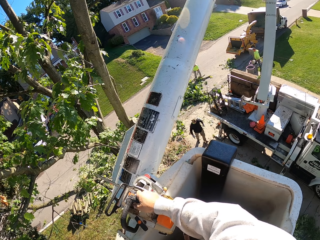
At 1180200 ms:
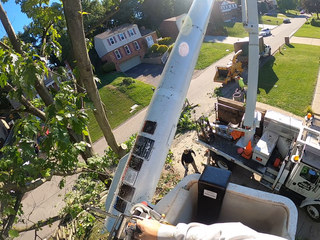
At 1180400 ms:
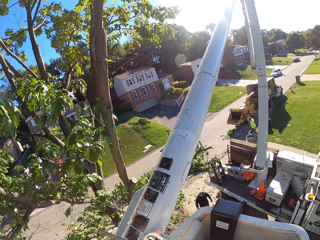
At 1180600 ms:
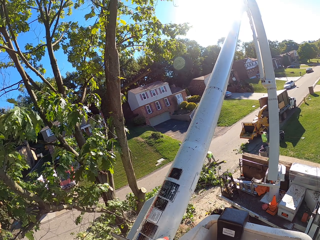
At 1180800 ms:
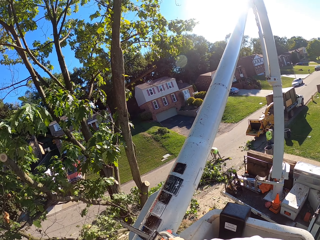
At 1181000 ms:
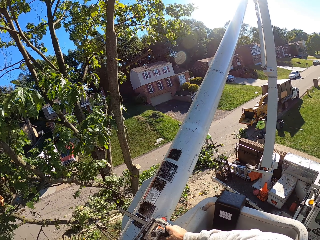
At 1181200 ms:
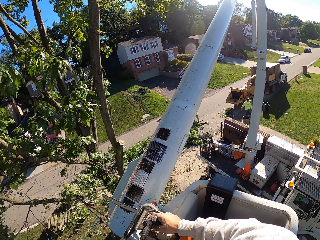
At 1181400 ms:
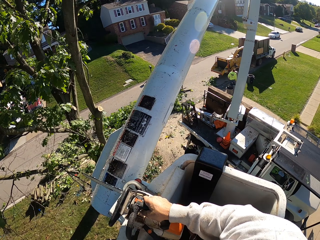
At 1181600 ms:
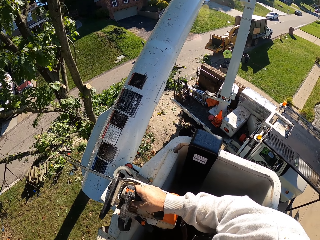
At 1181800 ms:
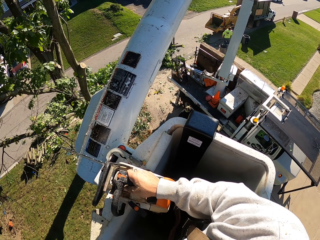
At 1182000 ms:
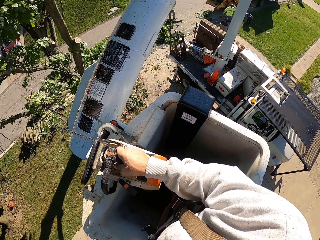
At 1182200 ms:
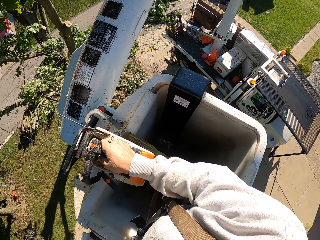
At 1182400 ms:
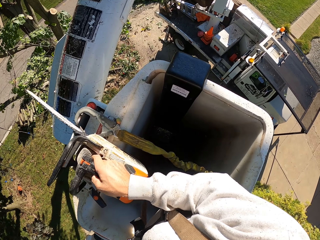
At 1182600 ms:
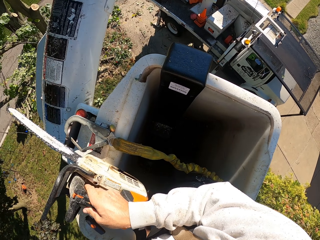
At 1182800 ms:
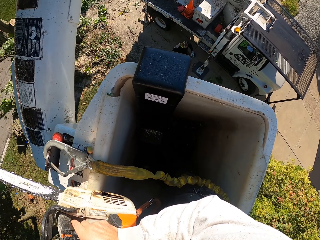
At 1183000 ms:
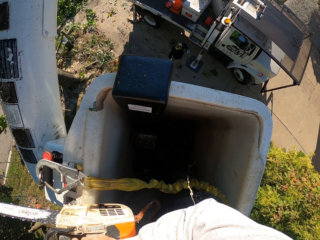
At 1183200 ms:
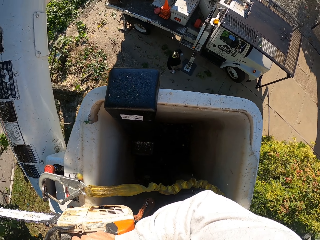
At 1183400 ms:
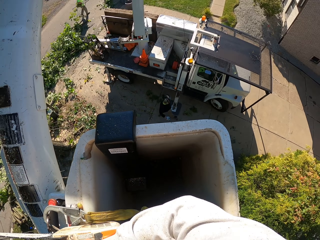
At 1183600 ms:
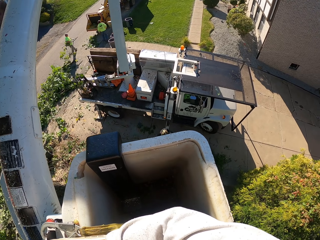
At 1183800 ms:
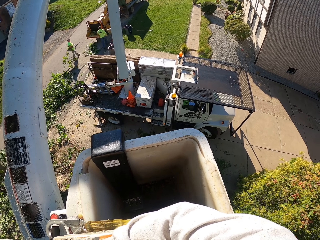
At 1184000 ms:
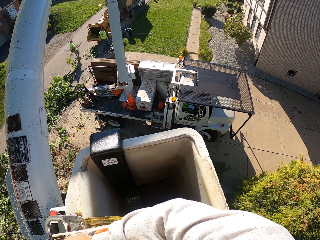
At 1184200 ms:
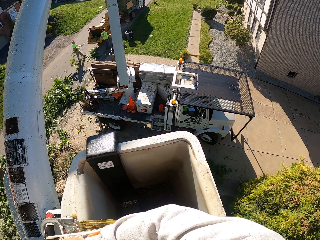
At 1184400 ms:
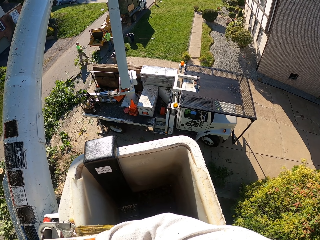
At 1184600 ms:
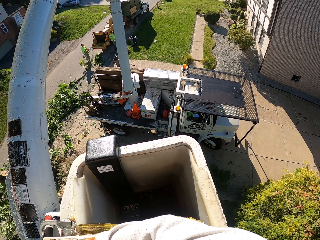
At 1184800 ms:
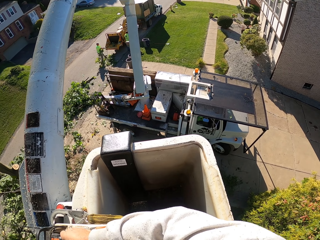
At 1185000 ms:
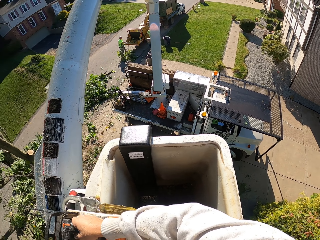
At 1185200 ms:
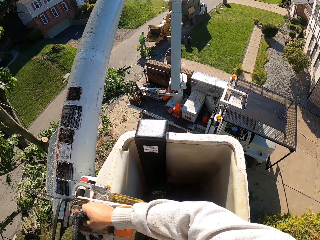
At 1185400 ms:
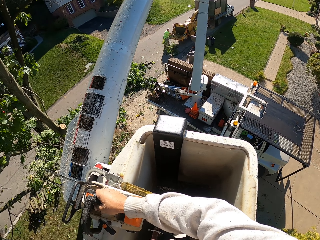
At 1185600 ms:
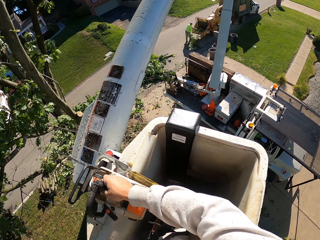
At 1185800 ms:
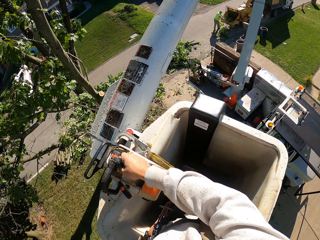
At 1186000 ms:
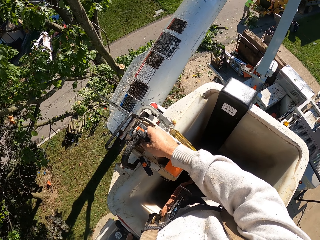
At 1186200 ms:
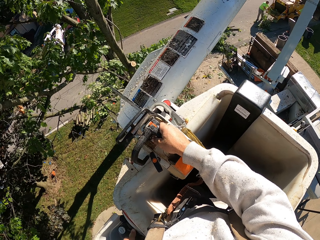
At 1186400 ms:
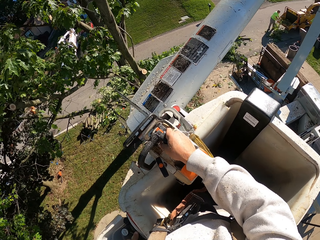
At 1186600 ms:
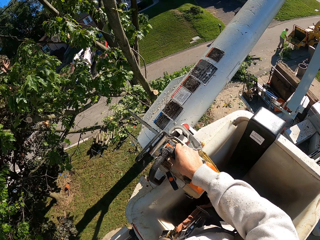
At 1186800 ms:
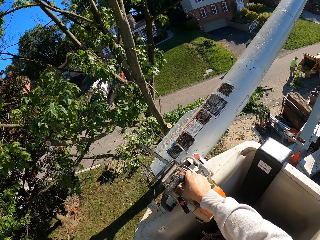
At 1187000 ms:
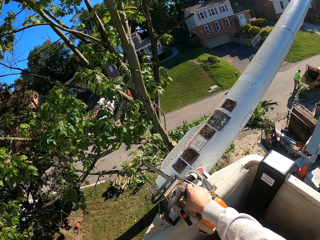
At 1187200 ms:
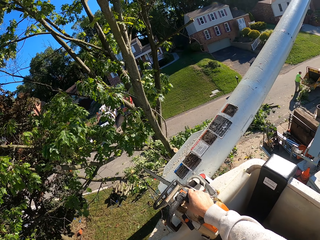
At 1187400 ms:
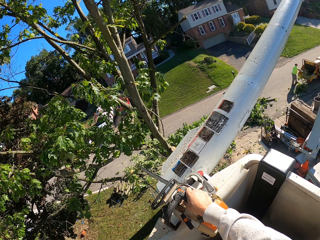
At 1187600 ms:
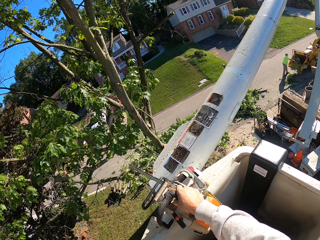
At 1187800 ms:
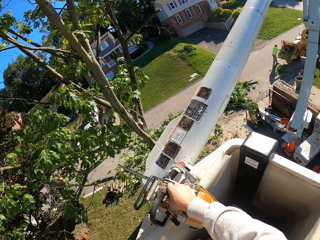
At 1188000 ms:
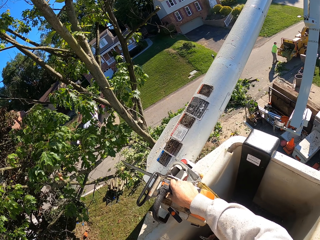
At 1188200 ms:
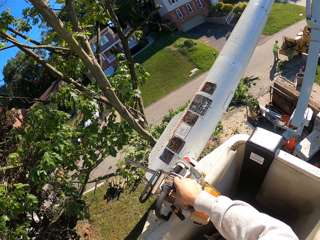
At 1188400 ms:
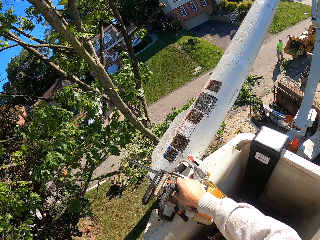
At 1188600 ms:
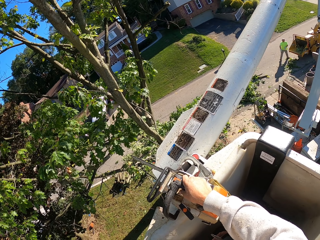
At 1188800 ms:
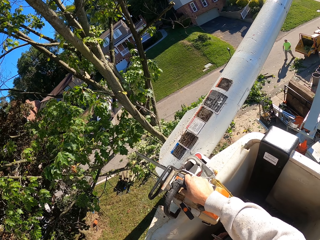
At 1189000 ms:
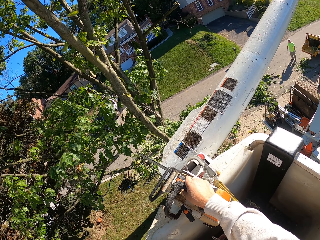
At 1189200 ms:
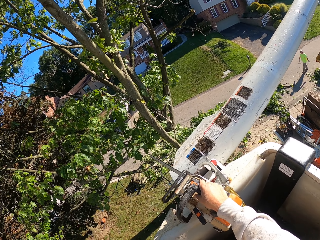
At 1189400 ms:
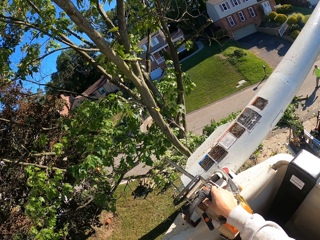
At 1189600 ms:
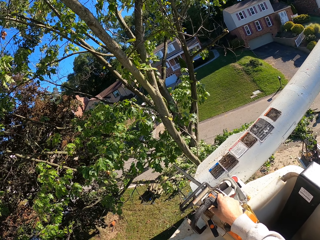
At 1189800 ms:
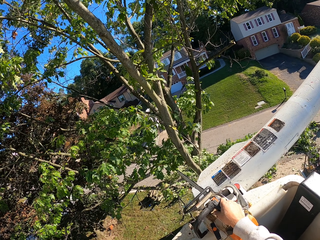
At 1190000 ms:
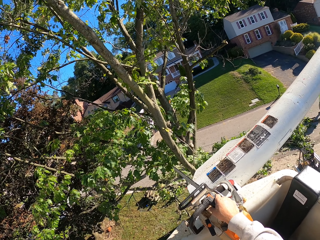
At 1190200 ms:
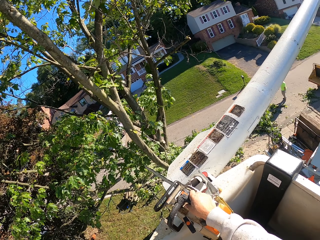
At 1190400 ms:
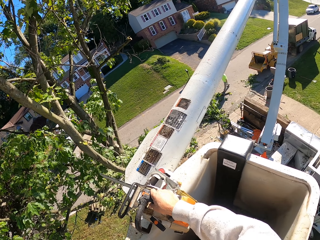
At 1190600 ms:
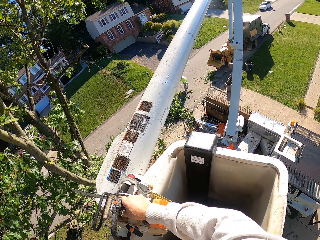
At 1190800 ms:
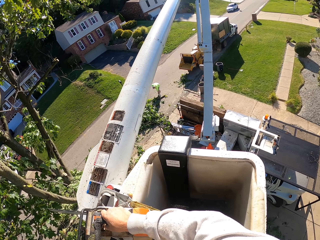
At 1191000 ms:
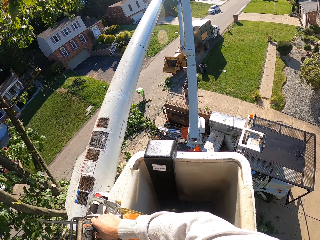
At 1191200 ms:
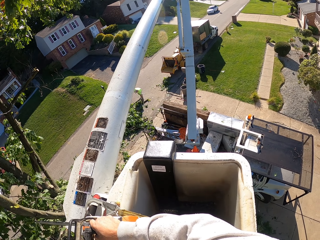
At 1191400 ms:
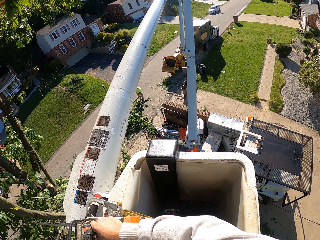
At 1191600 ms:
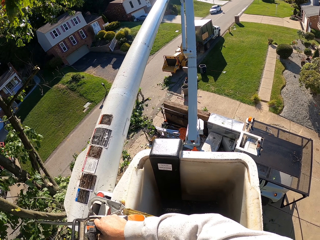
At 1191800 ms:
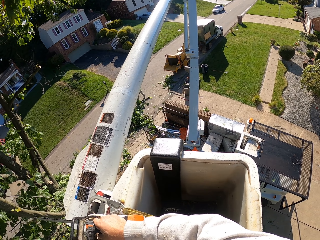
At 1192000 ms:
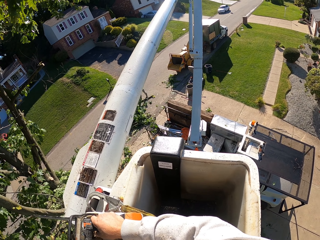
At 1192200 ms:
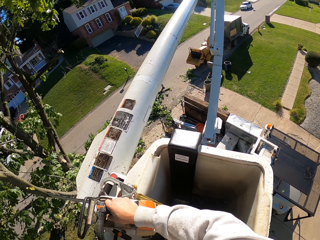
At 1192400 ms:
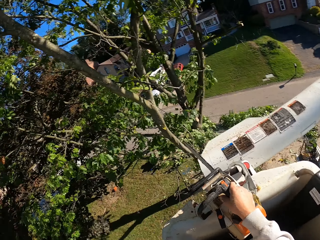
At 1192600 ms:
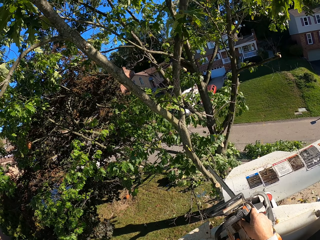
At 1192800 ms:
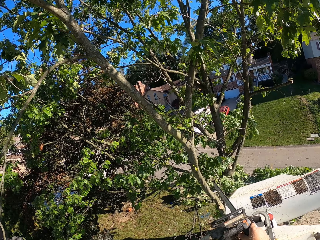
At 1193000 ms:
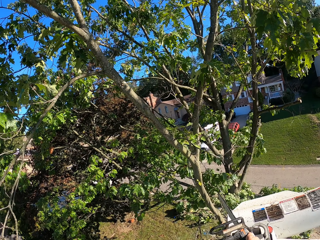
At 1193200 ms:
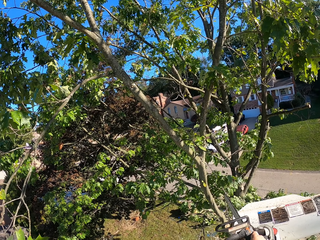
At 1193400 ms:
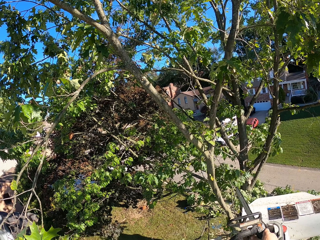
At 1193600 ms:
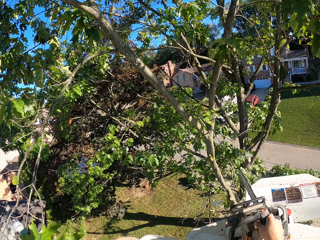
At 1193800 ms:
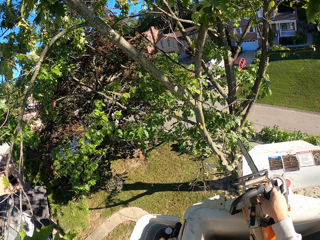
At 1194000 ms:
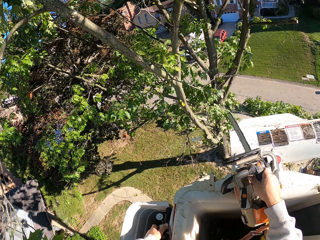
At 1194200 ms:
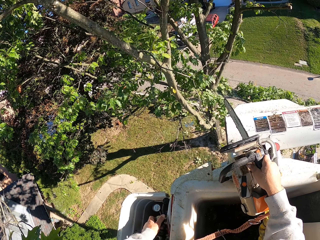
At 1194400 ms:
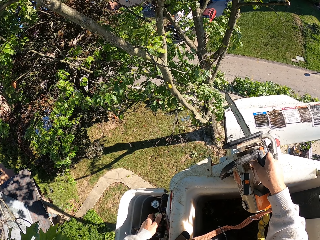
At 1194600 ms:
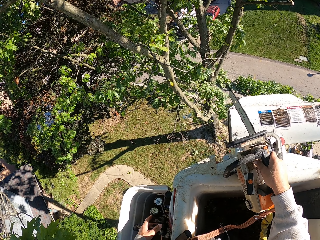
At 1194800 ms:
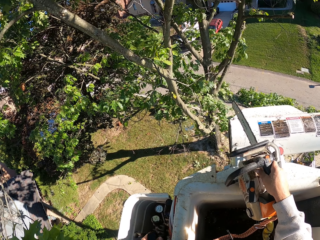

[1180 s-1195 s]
Another man carries some tree branches with both hands. The man carries the tree branches into a truck with both hands. The man carries some tree branches from the ground with his left hand.

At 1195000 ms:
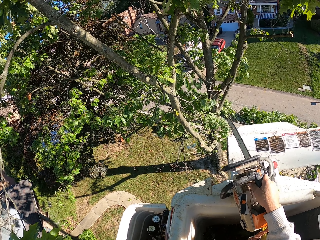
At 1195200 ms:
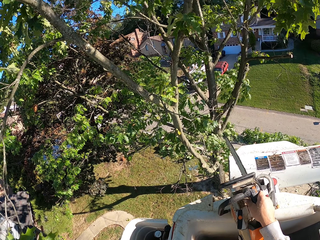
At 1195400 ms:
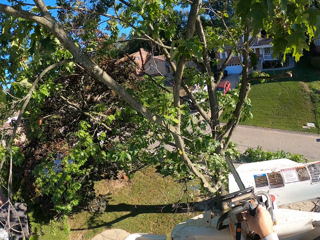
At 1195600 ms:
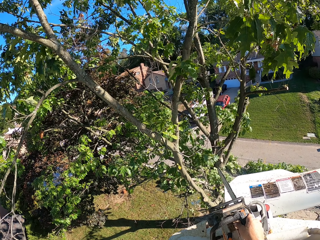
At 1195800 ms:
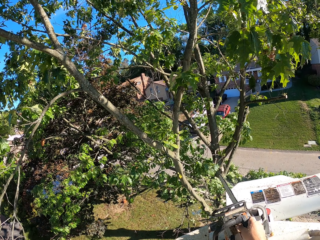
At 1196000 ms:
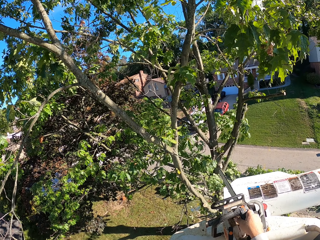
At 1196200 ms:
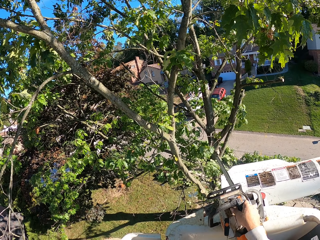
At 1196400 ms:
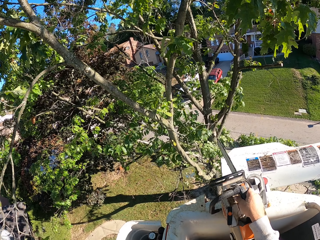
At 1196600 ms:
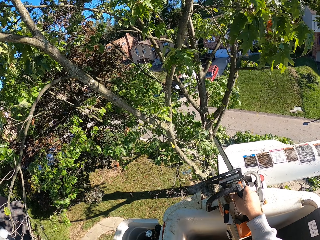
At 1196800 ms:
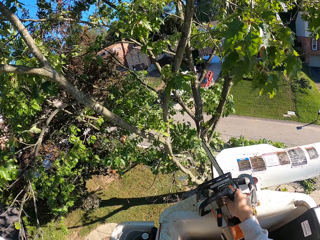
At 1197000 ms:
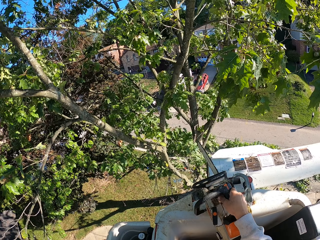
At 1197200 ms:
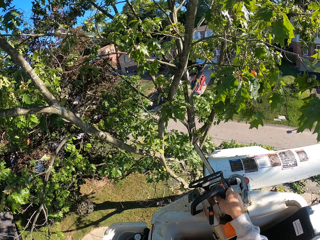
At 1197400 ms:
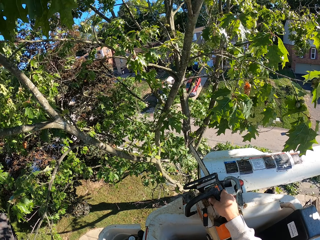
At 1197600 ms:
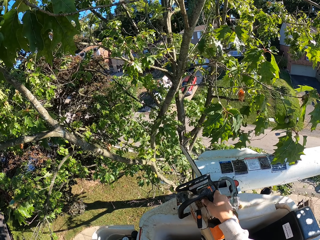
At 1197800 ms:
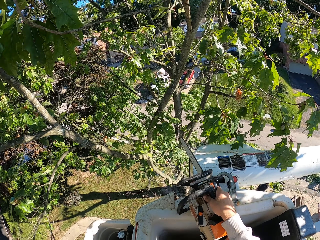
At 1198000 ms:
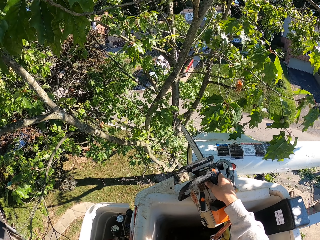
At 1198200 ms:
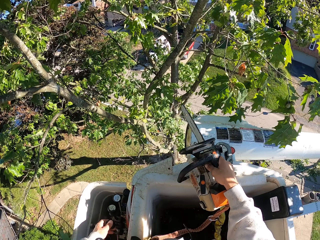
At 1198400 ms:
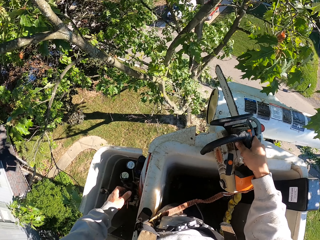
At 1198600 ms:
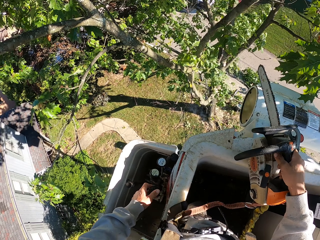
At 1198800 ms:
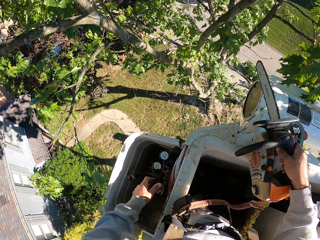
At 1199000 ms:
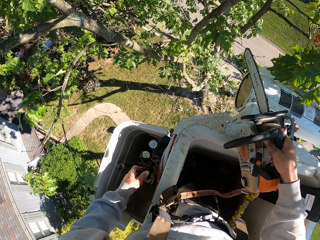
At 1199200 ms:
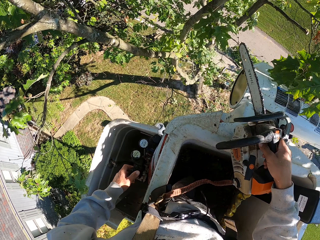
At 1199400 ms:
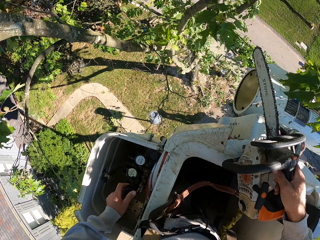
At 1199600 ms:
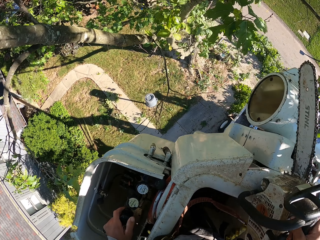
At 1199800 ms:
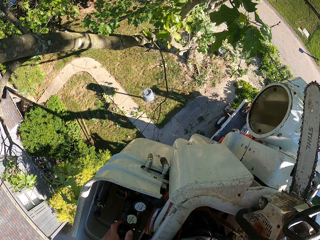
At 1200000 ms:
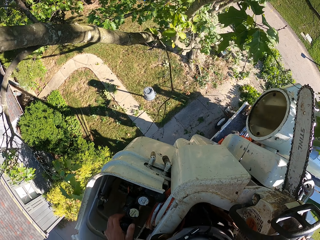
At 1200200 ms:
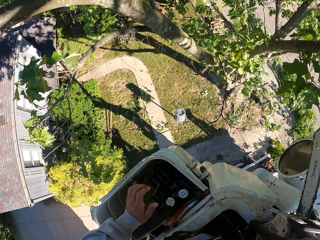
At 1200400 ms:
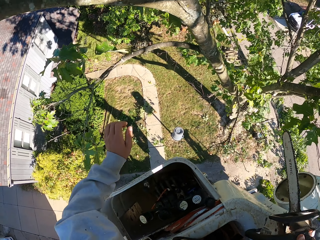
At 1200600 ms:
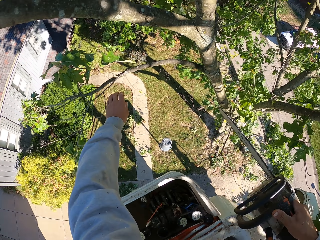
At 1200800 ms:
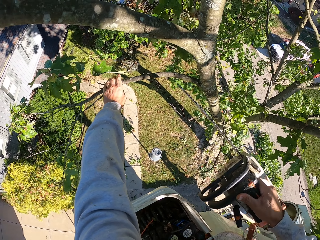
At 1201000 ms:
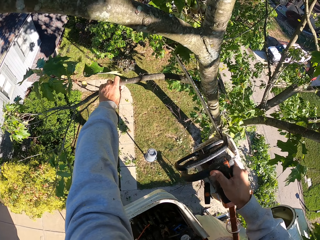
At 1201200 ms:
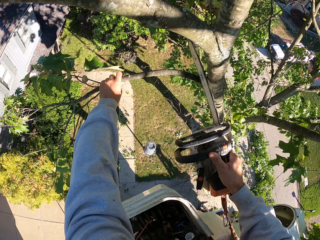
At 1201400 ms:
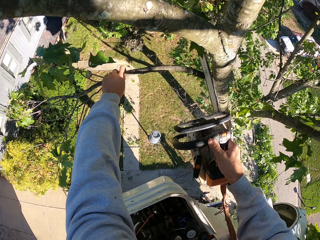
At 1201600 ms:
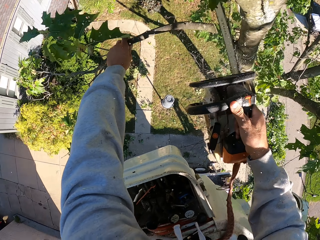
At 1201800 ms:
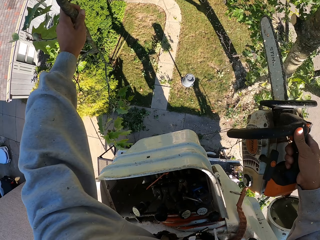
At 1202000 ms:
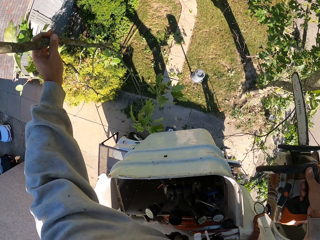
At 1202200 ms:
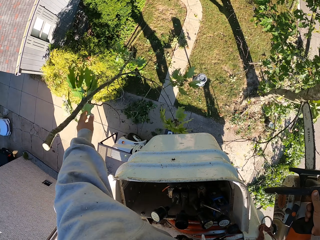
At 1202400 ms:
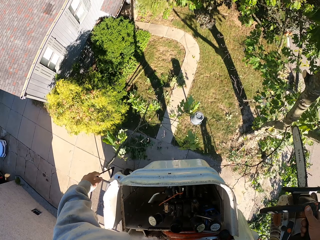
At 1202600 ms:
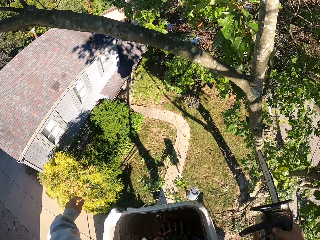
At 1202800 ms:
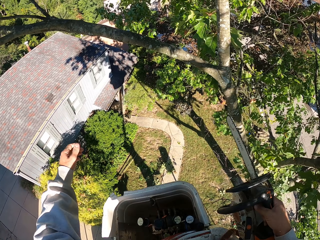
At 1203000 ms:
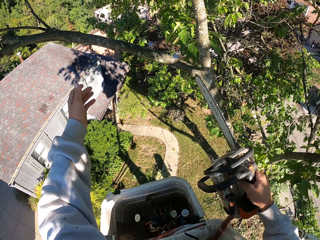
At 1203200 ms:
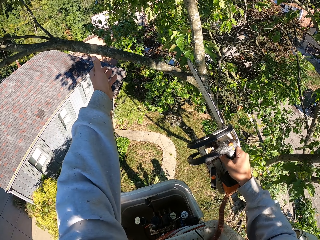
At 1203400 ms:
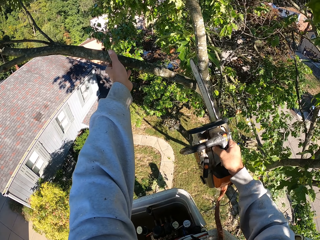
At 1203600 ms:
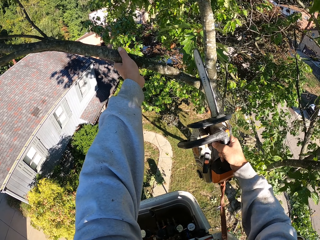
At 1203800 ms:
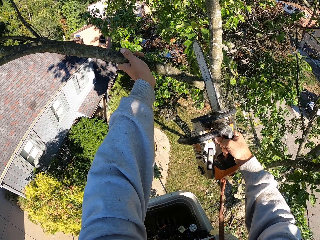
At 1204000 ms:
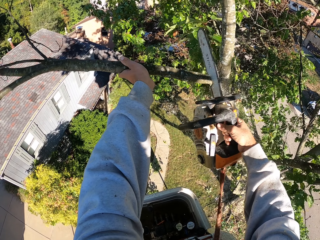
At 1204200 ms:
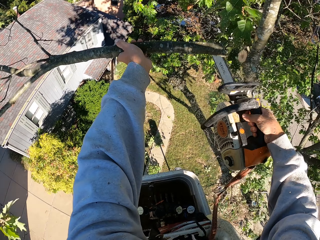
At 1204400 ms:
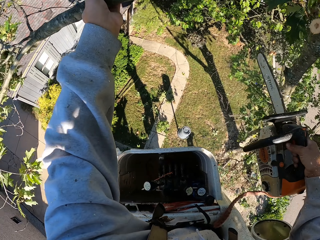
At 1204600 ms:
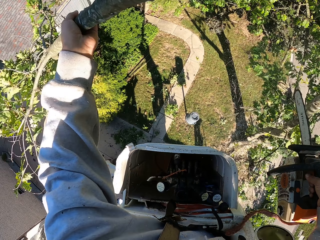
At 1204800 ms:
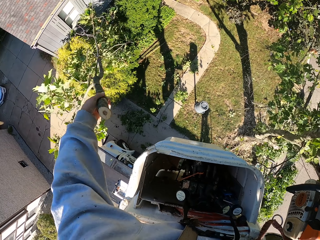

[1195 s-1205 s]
The camera wearer holds a tree branch with his left hand. He touches the tree. He cuts the tree branch from the tree with the chain saw in his right hand. He throws the tree branch in his left hand to the ground. He holds a tree branch with his left hand. He touches the tree. He cuts the tree branch from the tree with the chain saw in his right hand.
